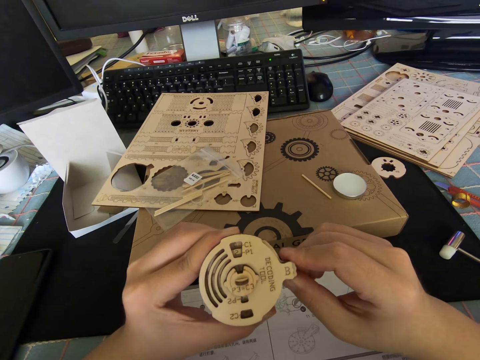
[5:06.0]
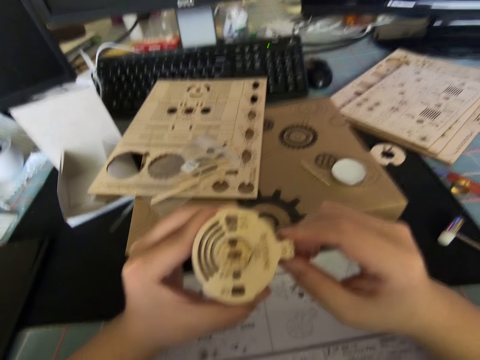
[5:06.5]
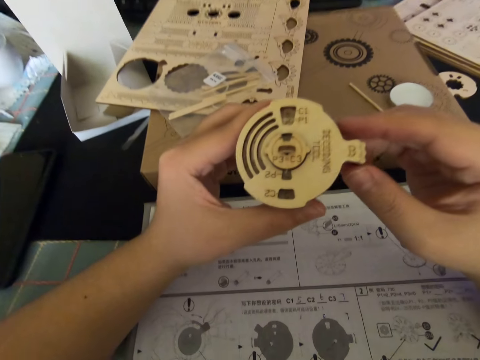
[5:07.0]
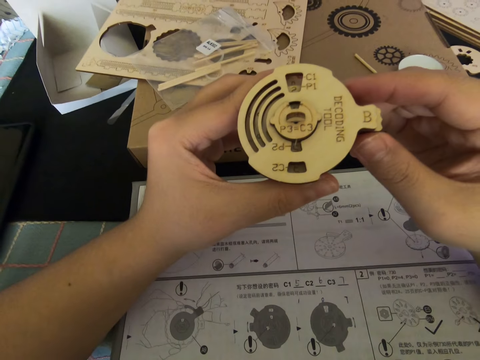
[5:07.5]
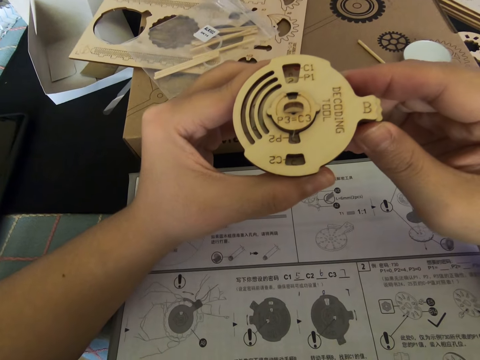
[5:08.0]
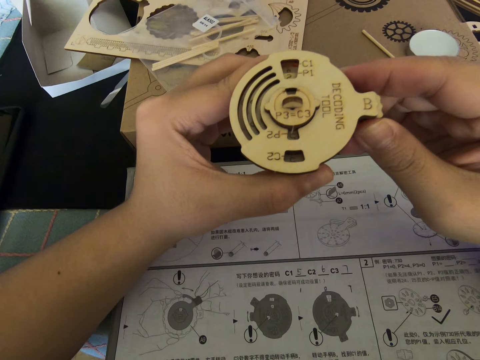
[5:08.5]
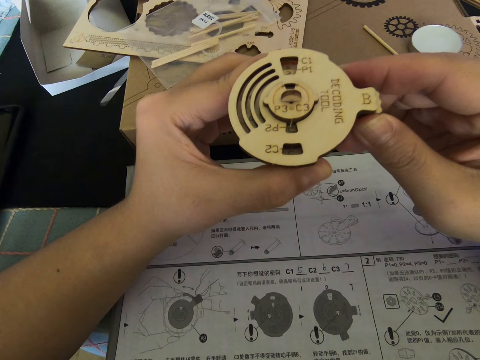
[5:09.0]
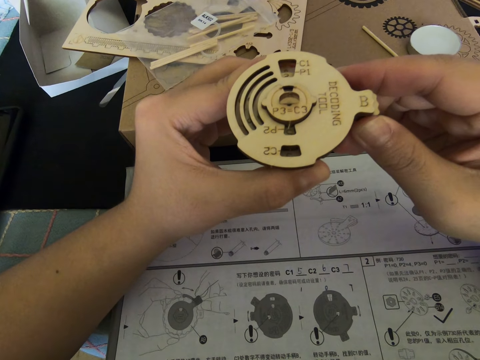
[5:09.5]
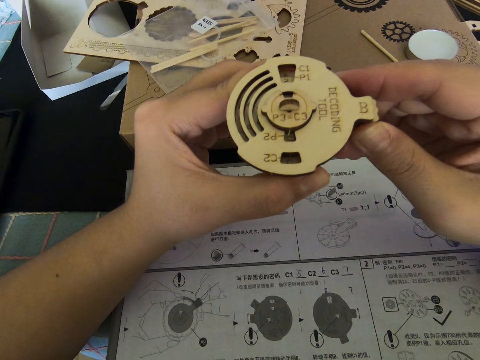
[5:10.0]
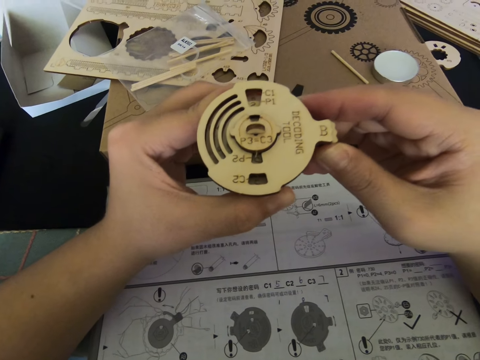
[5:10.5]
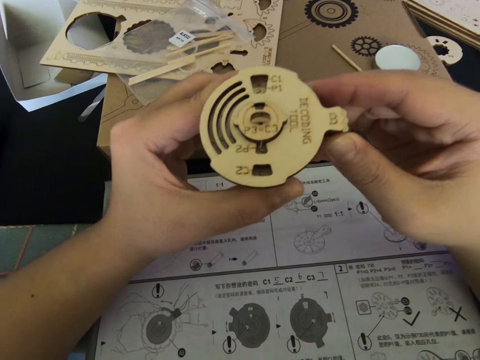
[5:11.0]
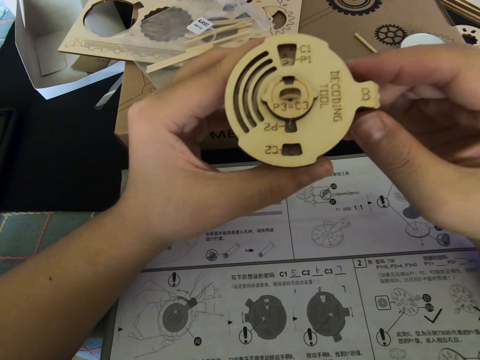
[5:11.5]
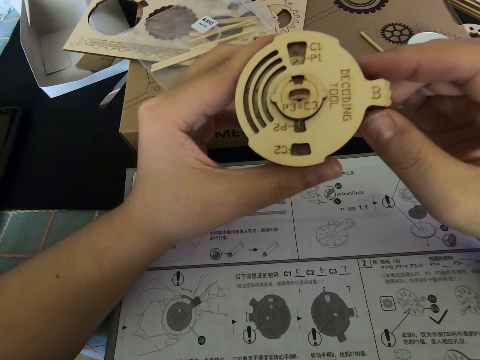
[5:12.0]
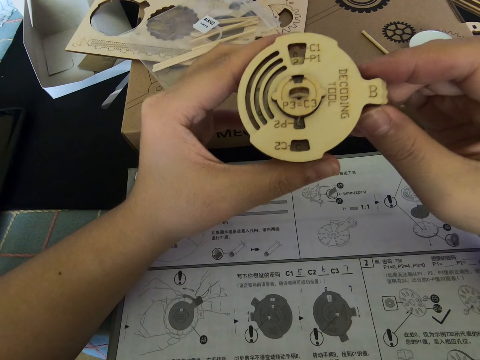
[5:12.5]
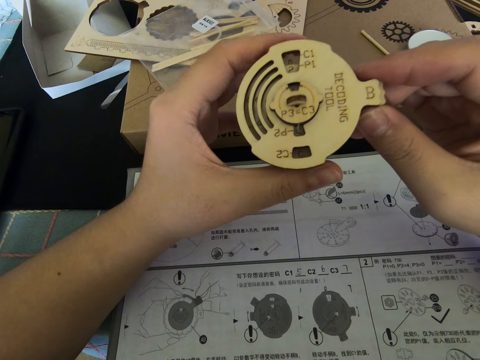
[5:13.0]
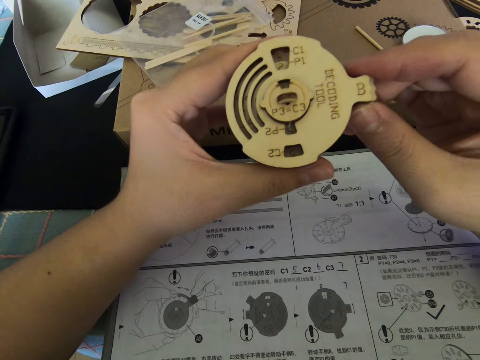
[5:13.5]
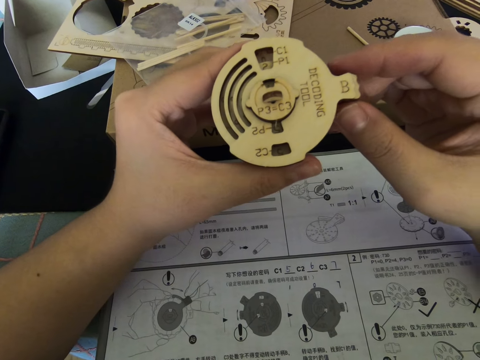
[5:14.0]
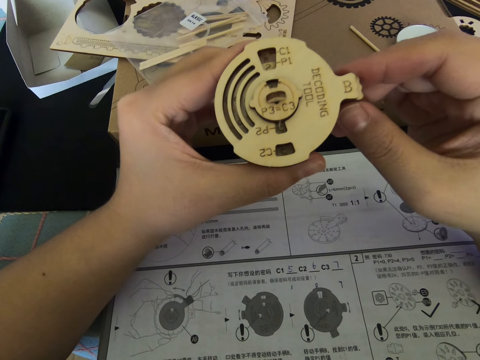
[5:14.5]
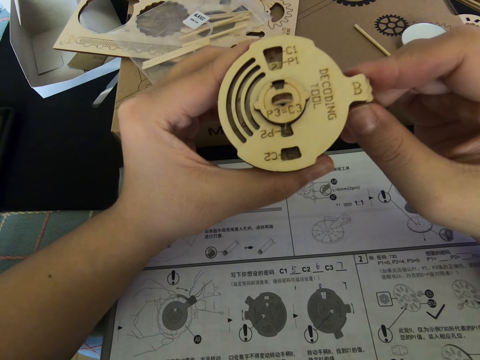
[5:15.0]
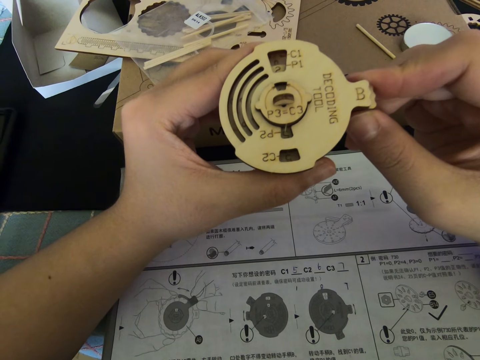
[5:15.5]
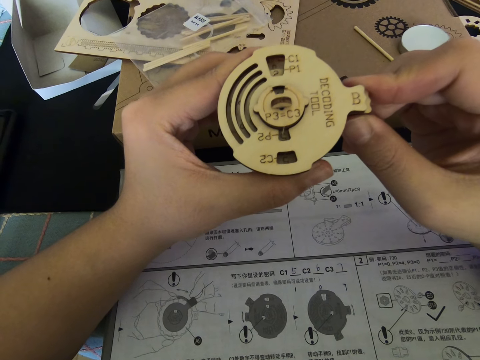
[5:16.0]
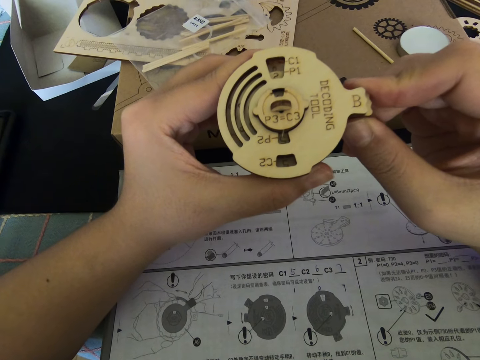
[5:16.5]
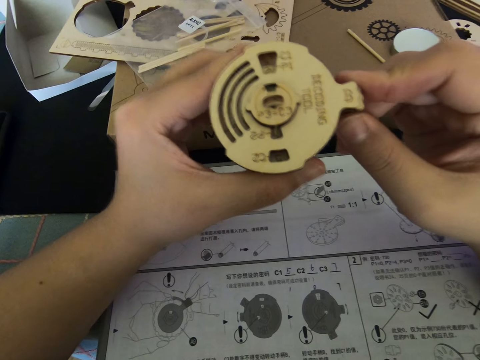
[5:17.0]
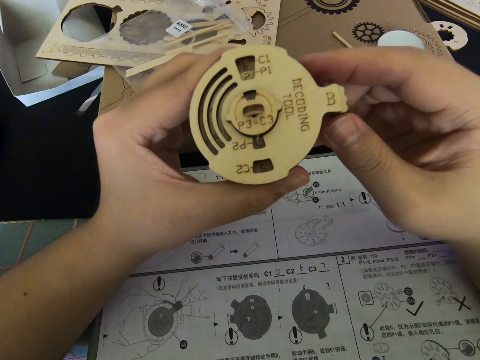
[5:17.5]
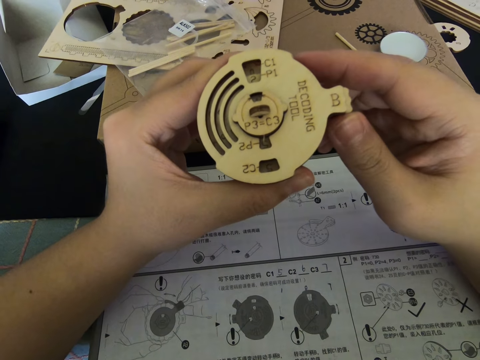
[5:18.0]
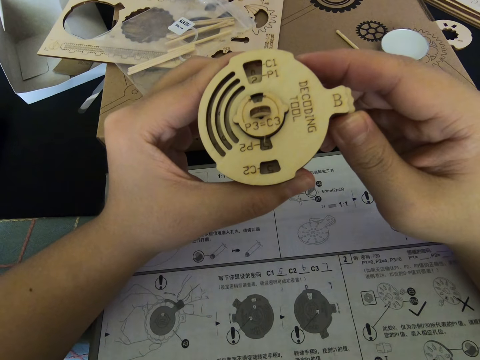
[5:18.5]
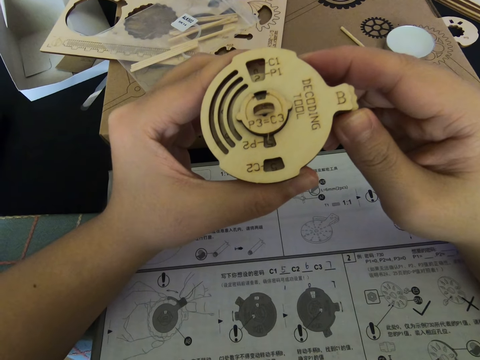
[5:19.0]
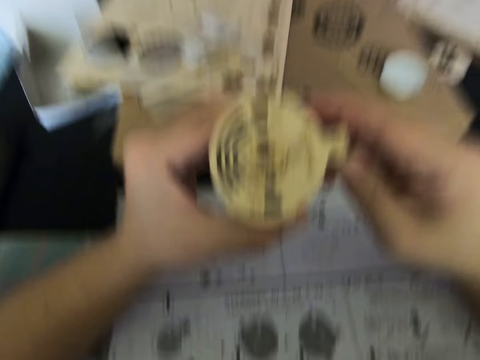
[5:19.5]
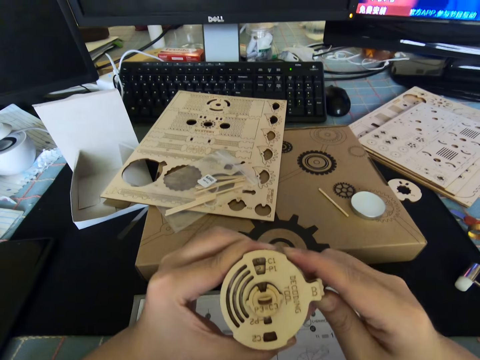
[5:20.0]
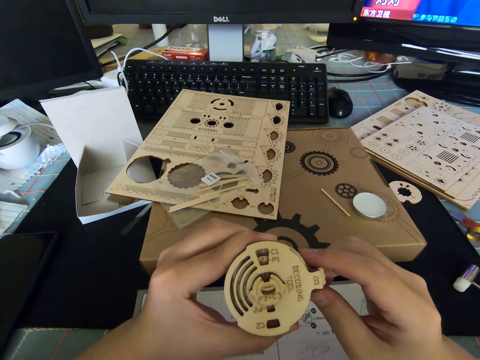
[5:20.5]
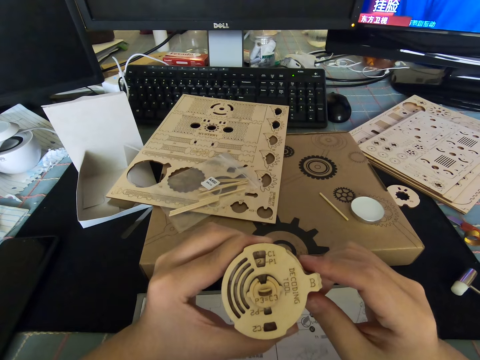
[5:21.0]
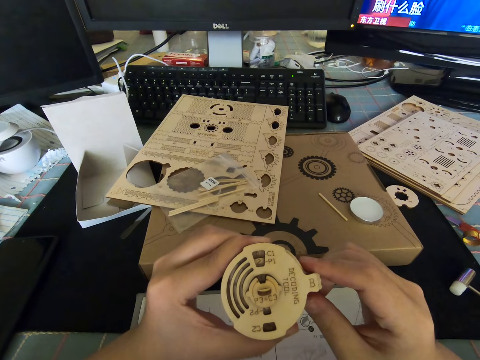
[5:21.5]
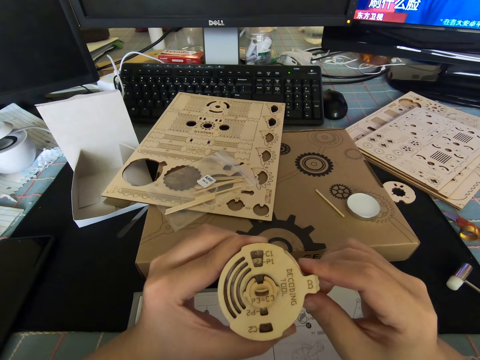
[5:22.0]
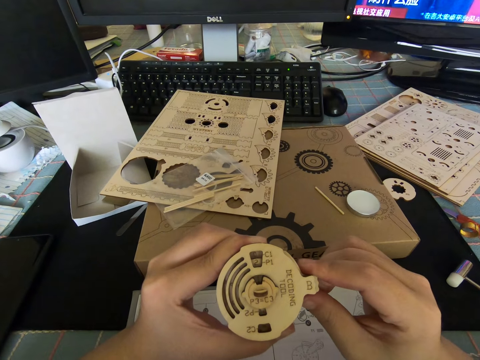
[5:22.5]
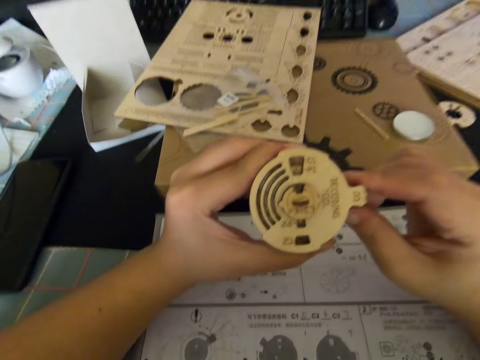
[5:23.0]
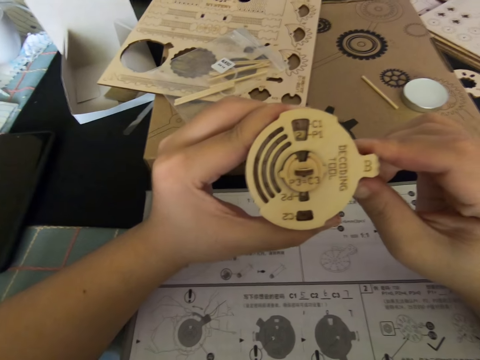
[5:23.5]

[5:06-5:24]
The camera wearer presses on a part of the cutout with his left hand. He stares at the cutout.

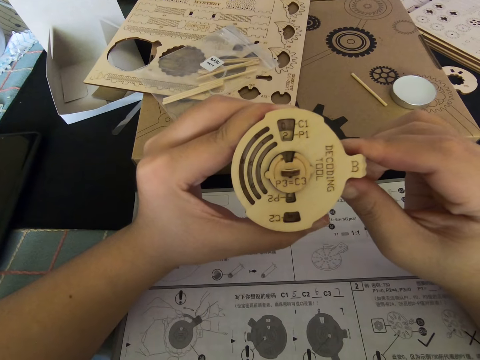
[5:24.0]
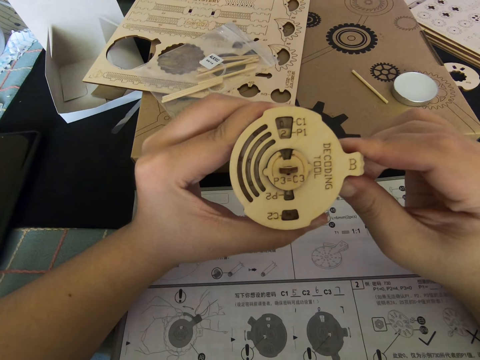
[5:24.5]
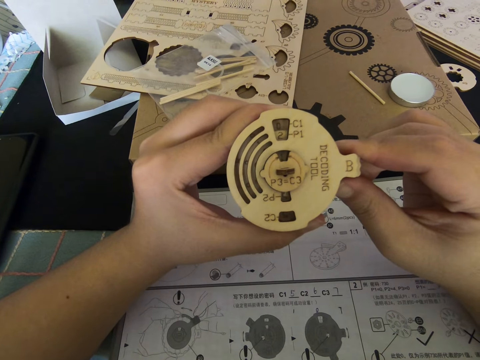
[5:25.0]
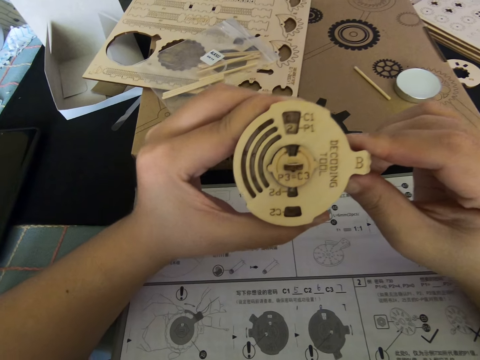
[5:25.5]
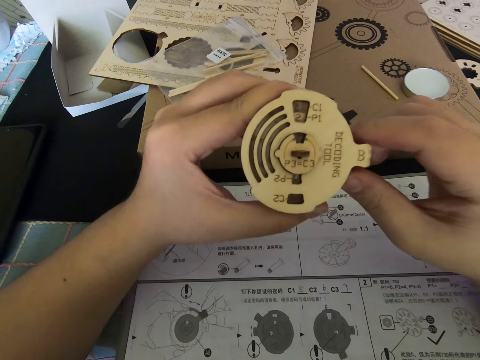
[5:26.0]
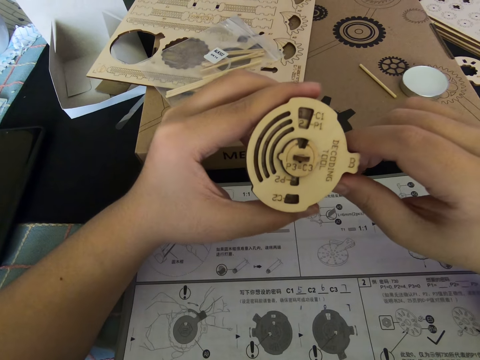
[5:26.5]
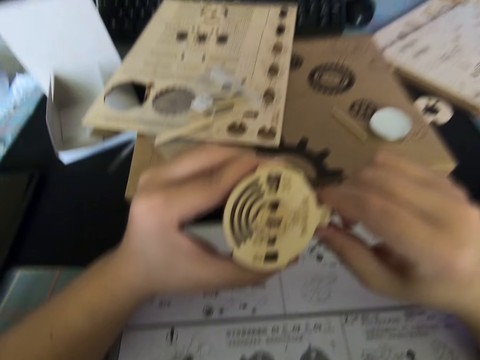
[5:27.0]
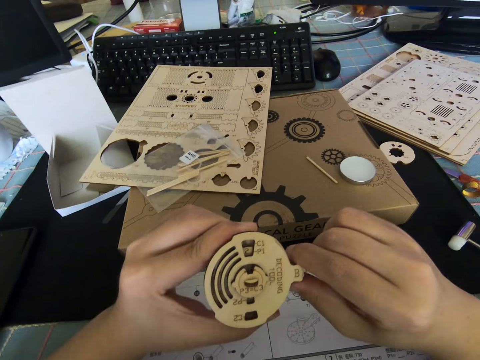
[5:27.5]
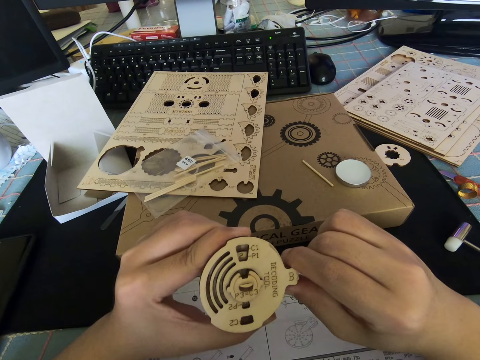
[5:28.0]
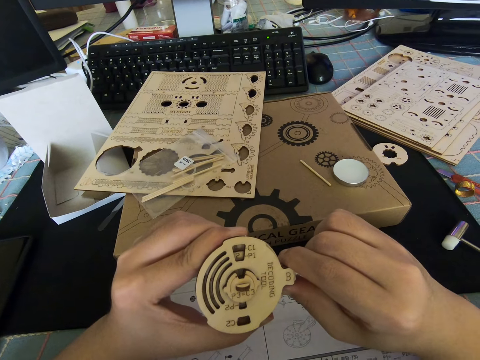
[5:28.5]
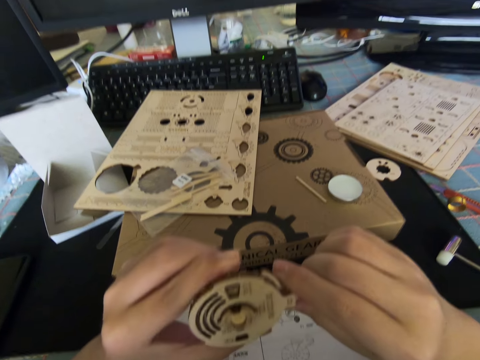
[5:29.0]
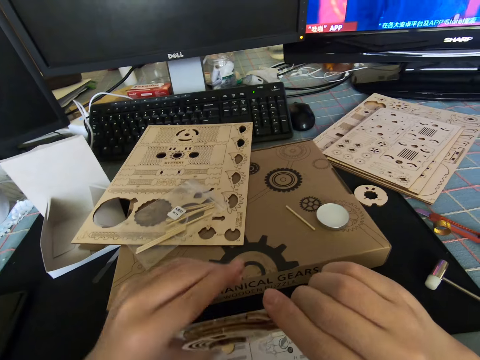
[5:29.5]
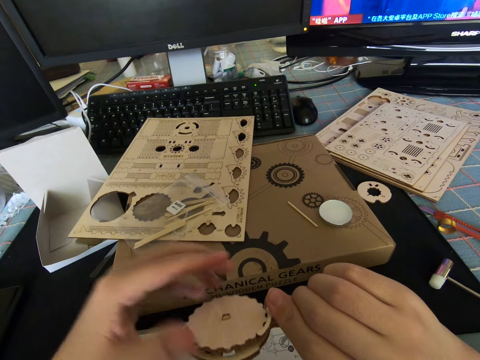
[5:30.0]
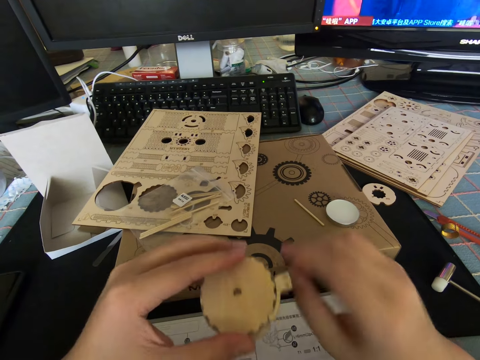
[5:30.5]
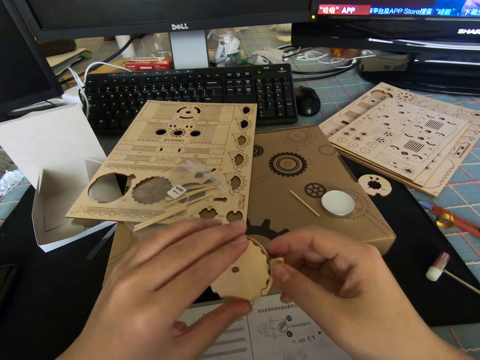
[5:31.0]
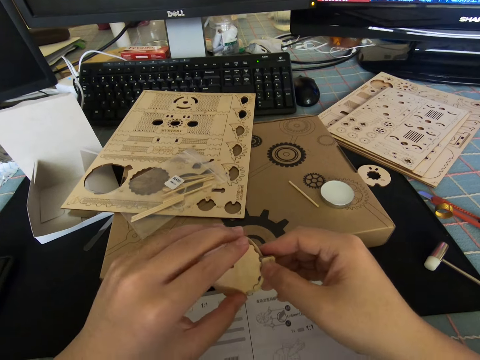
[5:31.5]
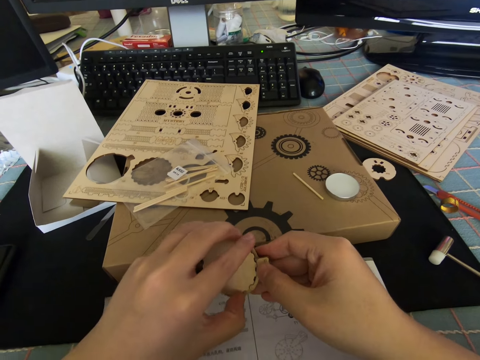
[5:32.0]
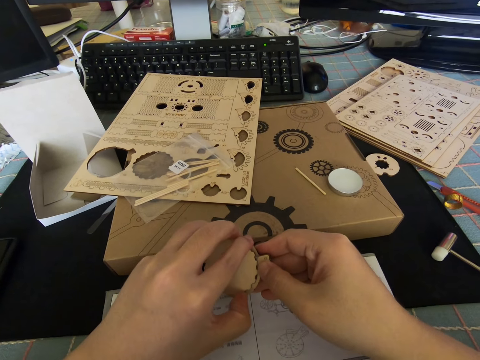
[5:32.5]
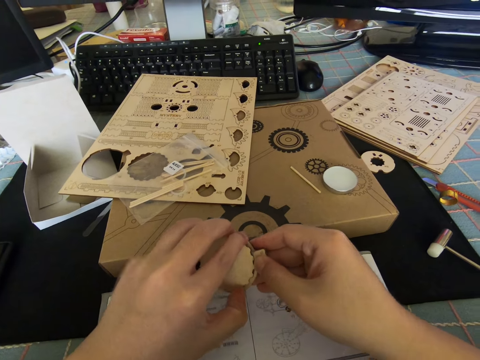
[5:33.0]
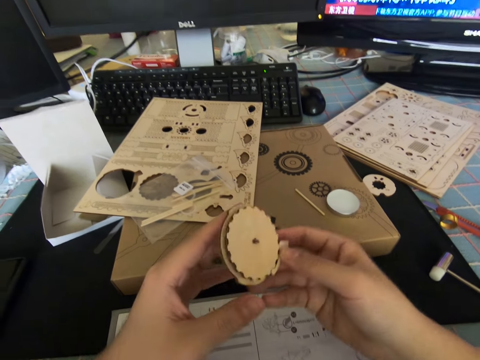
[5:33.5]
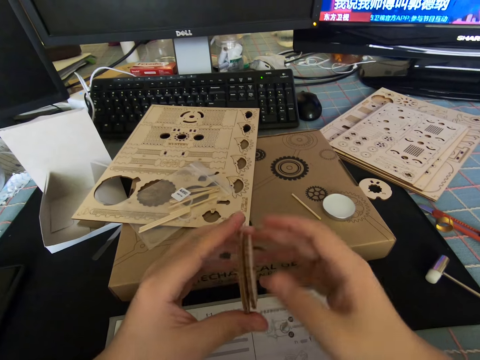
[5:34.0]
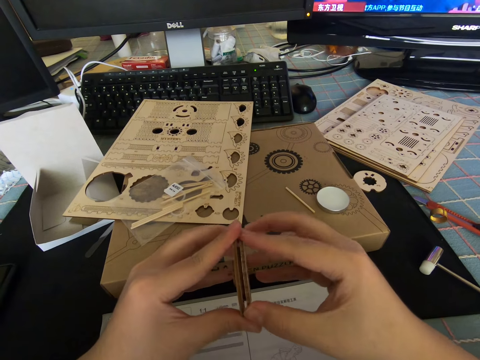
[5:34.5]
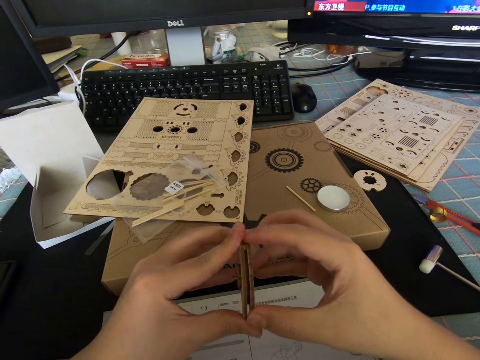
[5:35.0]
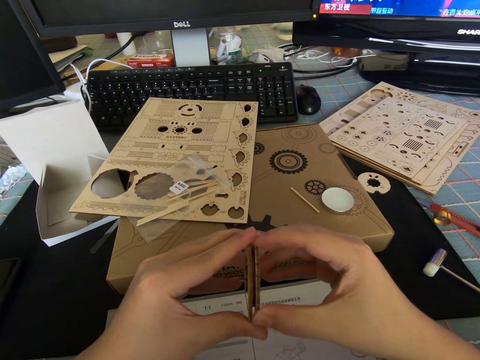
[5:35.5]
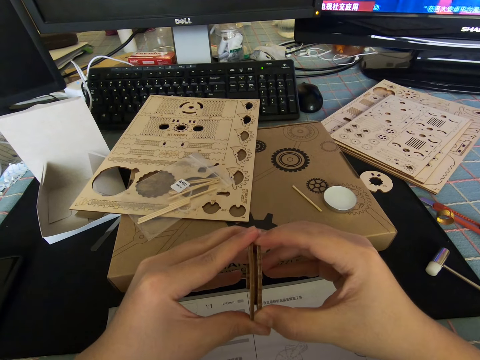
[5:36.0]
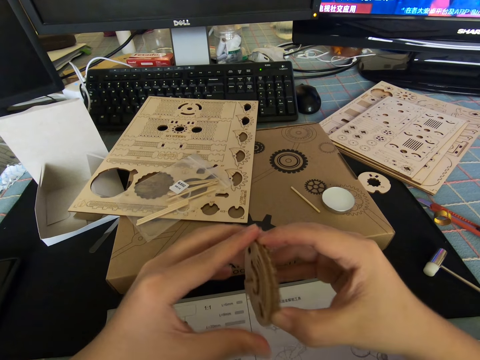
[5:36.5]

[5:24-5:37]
The camera wearer turns the cutout. He pulls on the cutout with both his hands.
